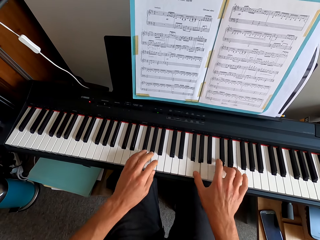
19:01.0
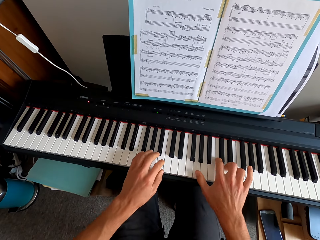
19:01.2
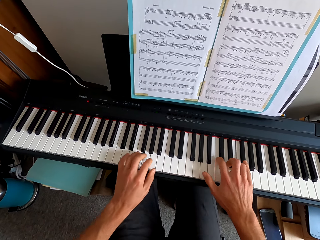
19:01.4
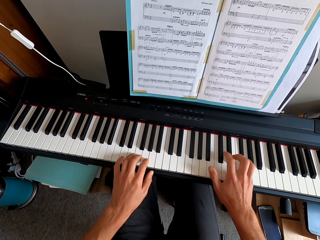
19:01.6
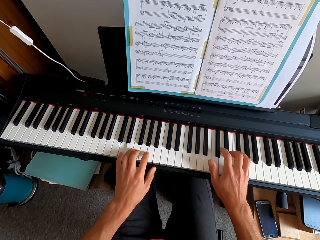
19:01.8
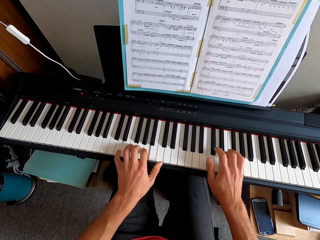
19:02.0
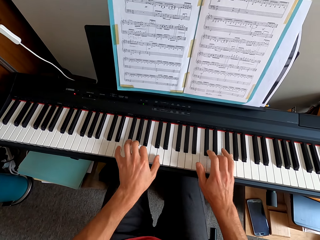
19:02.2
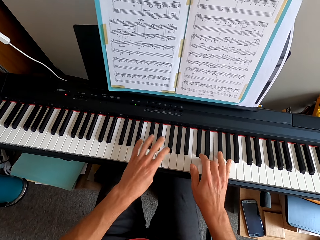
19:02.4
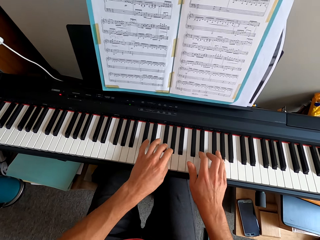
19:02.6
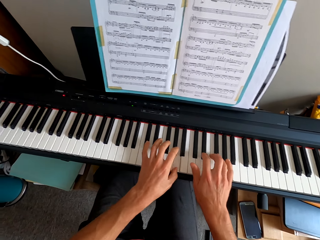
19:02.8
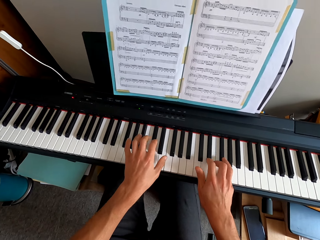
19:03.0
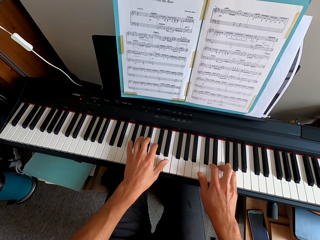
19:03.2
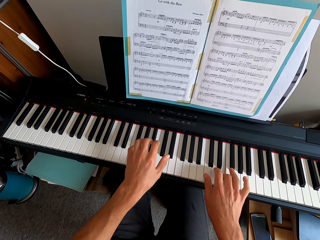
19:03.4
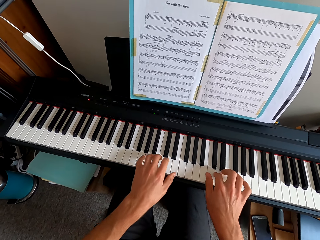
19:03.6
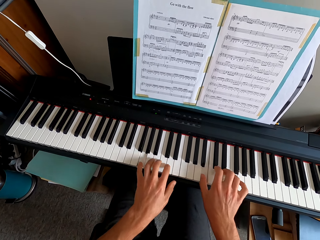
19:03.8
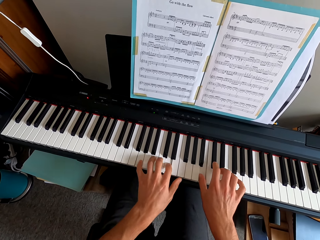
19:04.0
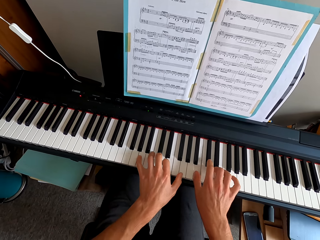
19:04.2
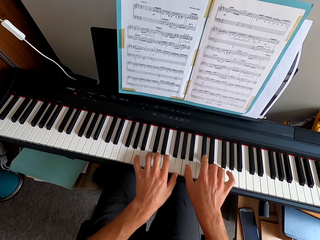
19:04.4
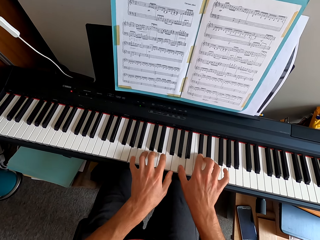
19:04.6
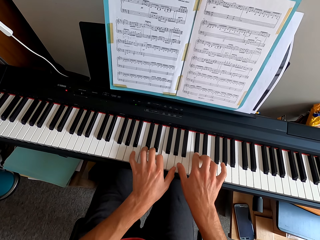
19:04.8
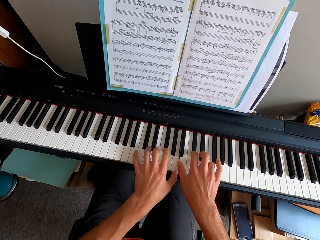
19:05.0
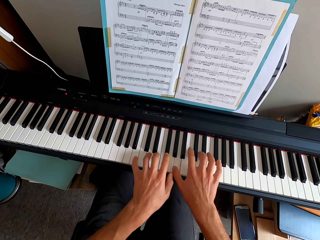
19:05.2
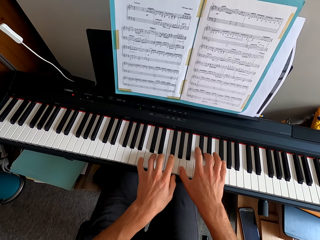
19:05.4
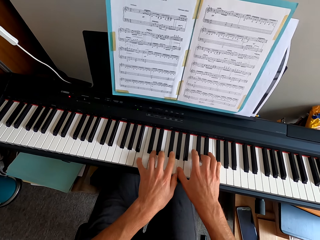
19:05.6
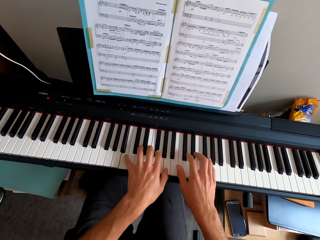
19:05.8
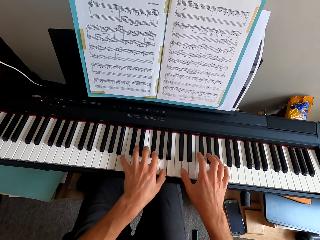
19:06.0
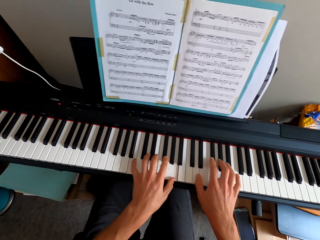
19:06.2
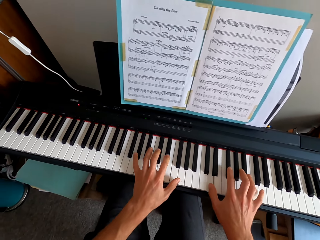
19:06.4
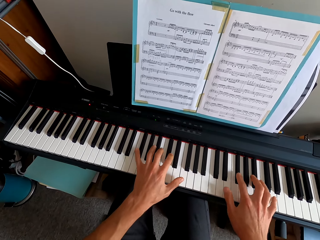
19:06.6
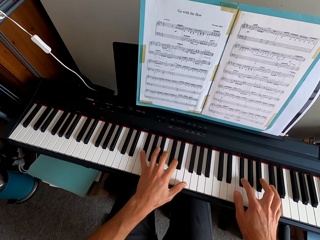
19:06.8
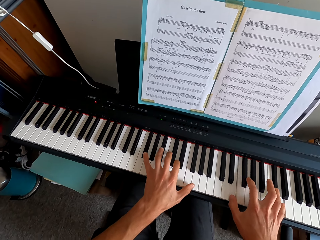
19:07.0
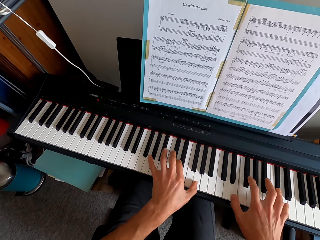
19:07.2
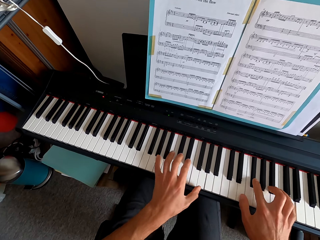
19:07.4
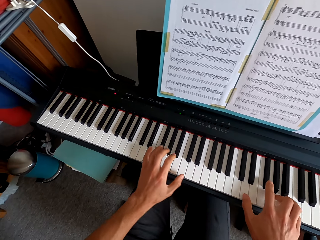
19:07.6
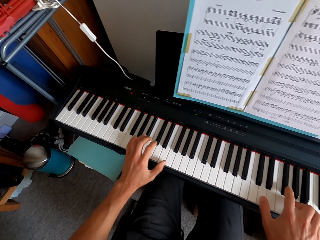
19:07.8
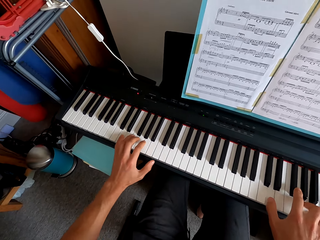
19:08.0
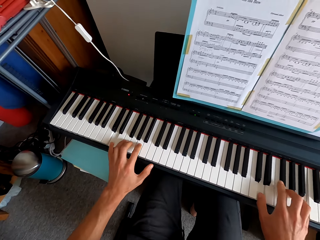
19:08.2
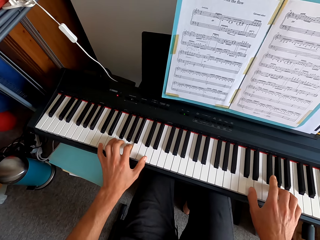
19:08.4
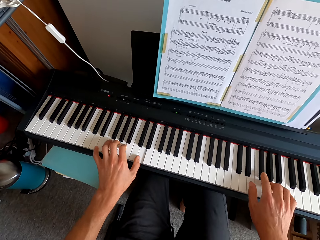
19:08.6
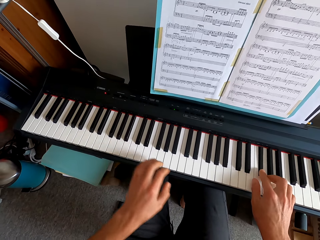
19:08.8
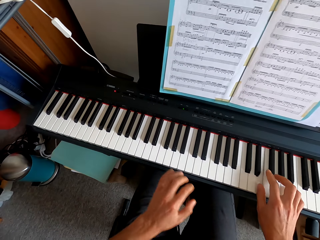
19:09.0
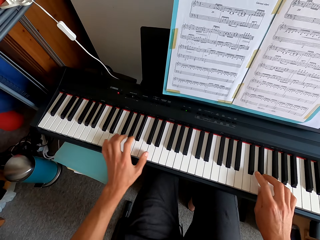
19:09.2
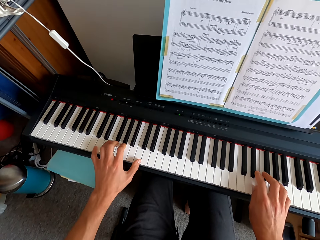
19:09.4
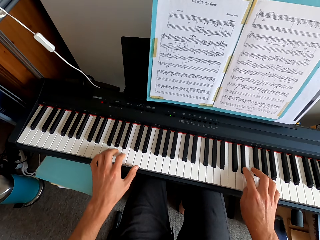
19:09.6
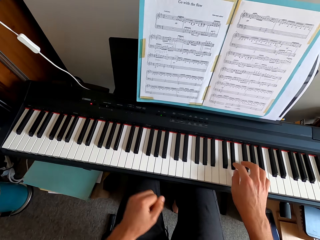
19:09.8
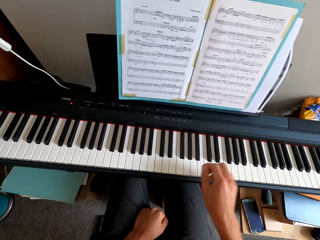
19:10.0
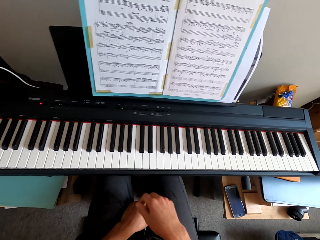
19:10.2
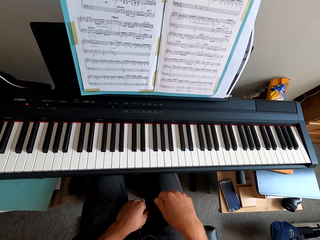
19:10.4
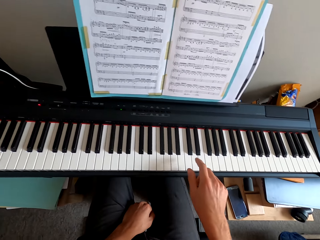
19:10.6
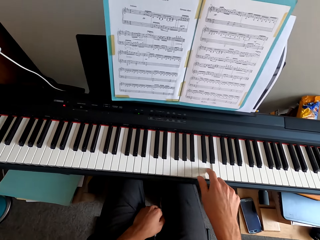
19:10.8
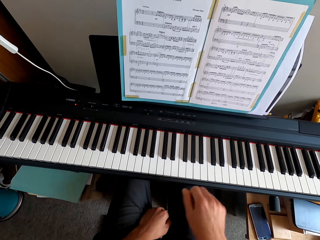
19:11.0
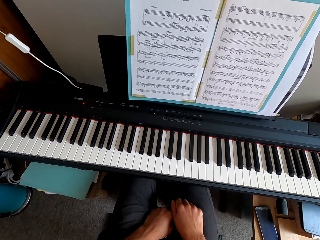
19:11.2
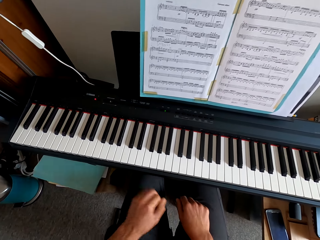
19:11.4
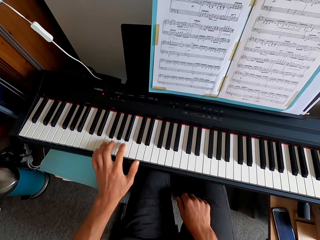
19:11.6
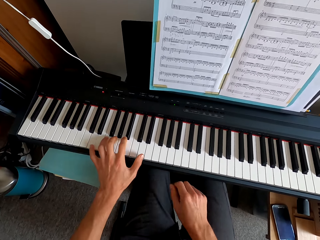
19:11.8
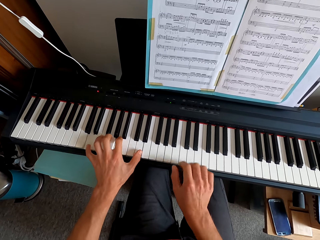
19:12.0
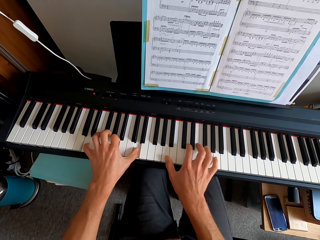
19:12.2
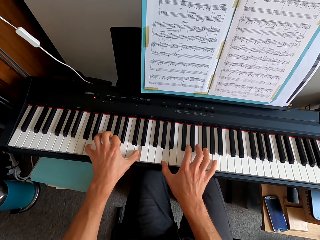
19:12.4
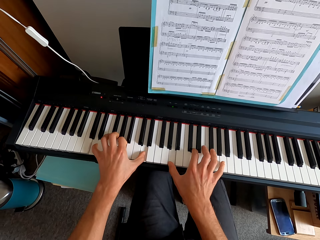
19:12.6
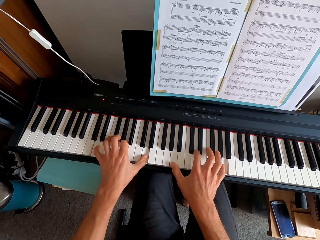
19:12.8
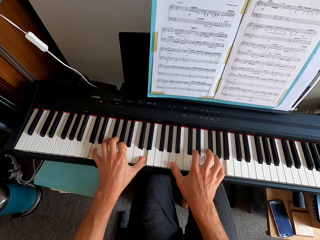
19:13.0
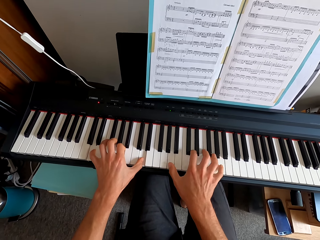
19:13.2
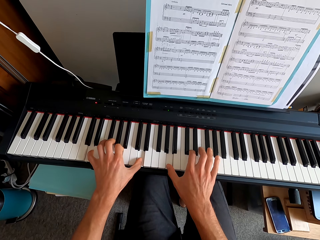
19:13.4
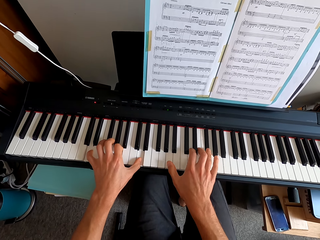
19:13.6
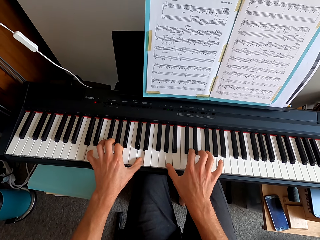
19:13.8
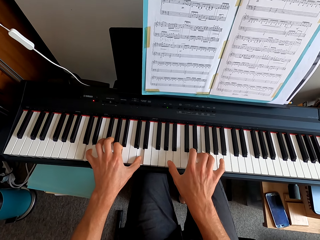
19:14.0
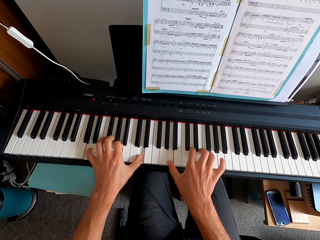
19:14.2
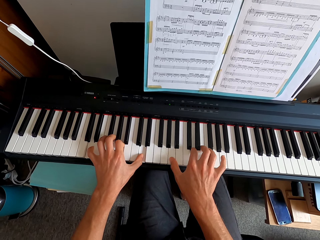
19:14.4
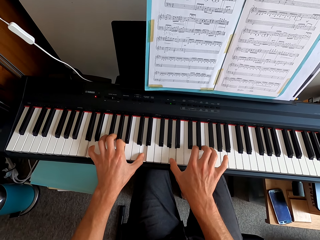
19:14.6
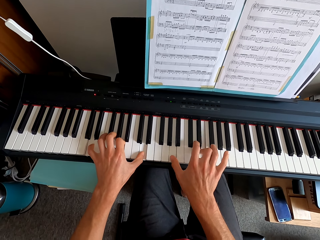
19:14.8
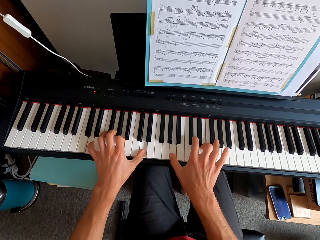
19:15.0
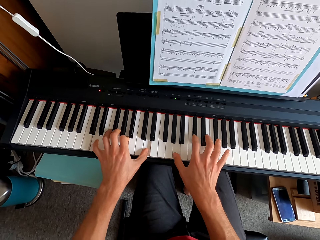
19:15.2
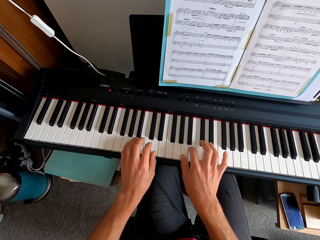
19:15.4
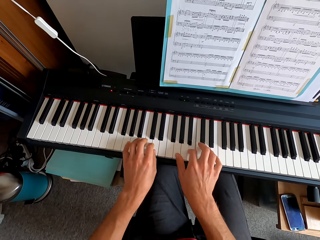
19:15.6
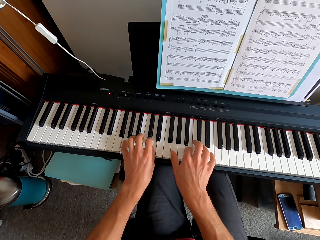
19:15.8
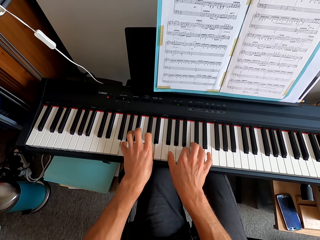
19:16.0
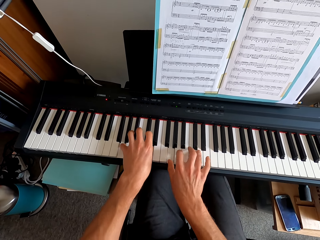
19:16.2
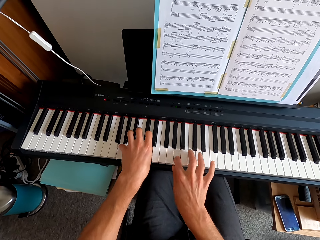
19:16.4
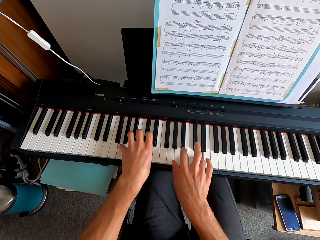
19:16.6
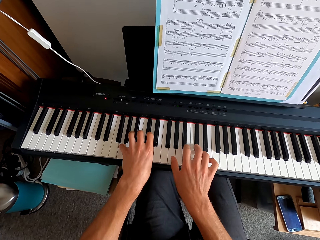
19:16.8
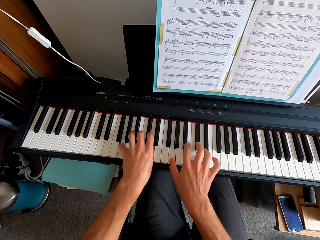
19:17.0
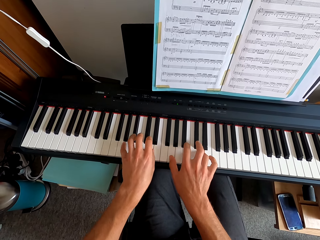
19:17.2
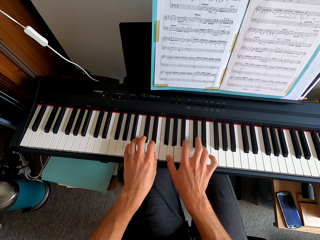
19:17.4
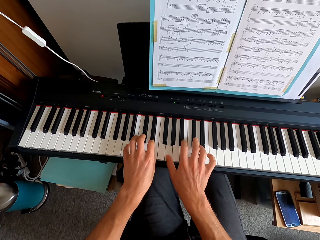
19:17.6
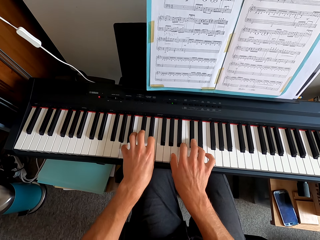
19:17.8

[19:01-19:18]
The camera wearer pulls his hand off the keyboard. He plays the keyboard with both hands. He pulls his hands off the keyboard. He plays the keyboard. He pulls his hand off the keyboard. He plays the keyboard. He plays the keyboard with both hands.

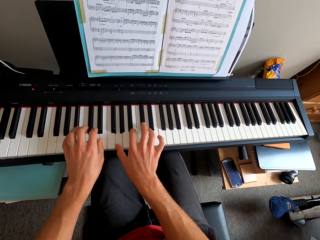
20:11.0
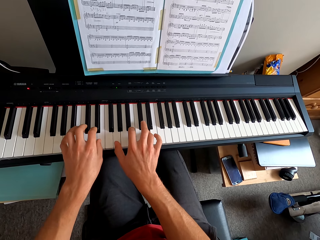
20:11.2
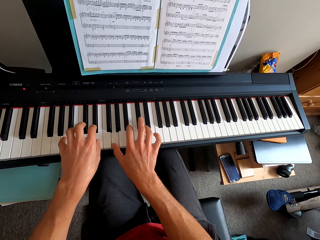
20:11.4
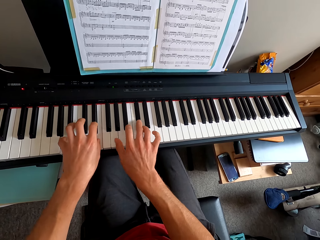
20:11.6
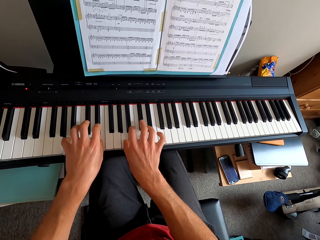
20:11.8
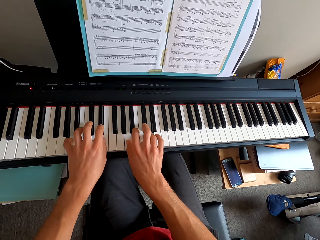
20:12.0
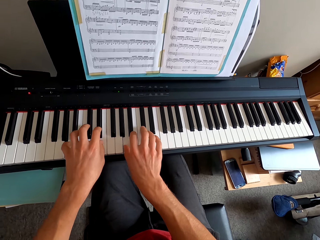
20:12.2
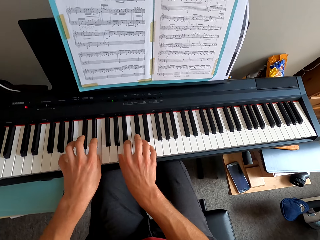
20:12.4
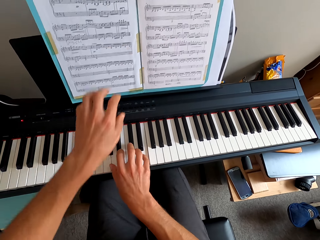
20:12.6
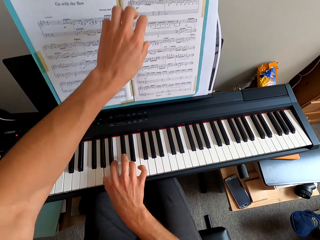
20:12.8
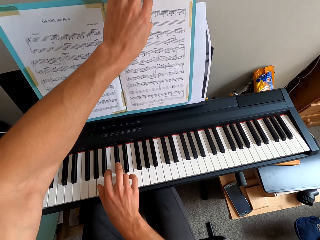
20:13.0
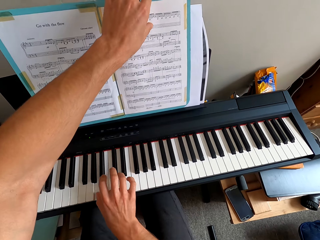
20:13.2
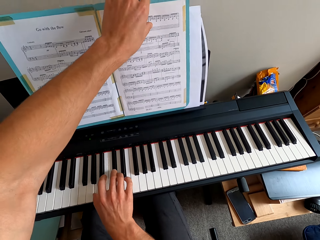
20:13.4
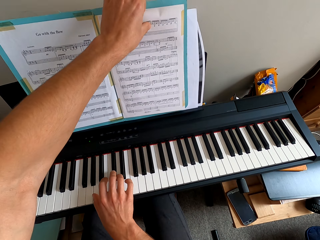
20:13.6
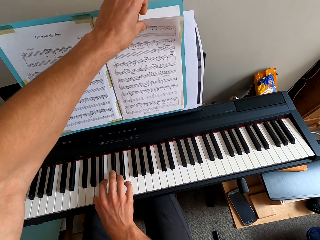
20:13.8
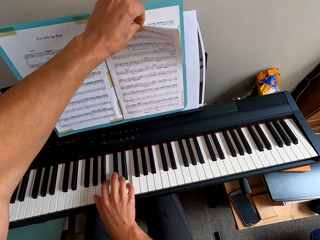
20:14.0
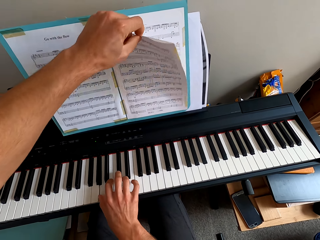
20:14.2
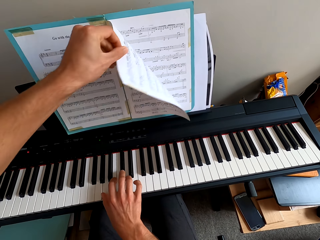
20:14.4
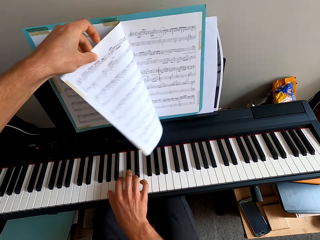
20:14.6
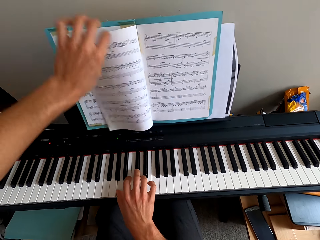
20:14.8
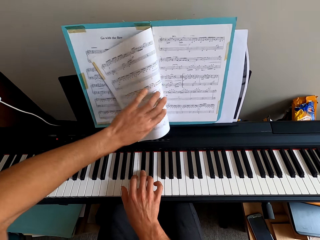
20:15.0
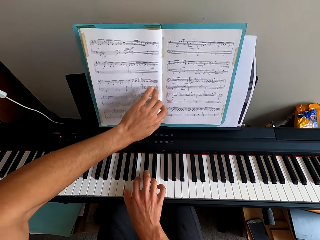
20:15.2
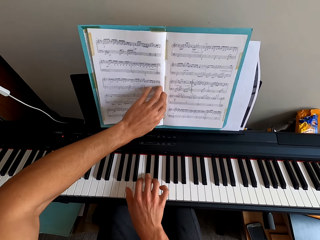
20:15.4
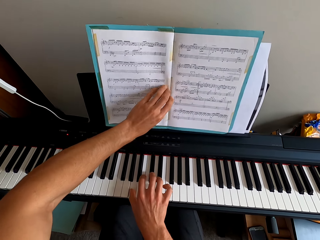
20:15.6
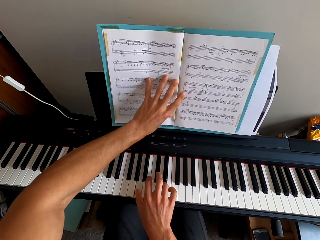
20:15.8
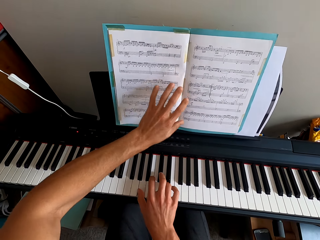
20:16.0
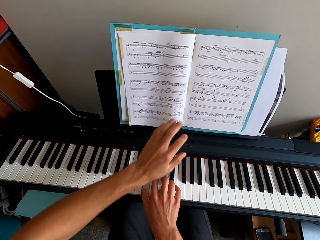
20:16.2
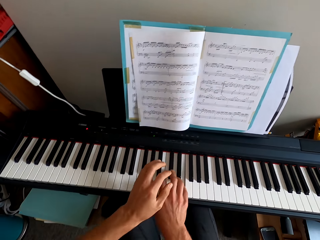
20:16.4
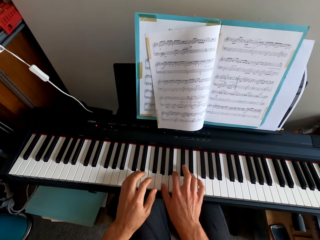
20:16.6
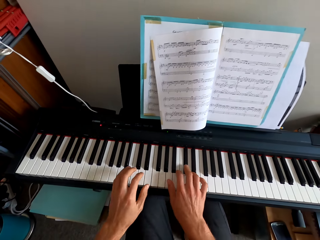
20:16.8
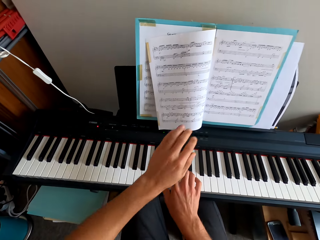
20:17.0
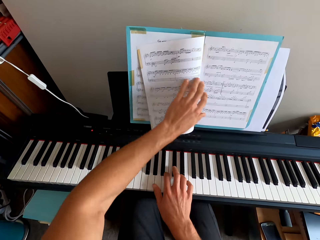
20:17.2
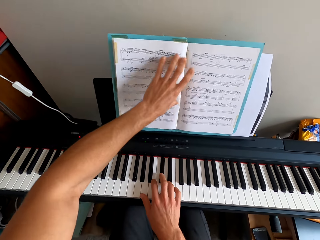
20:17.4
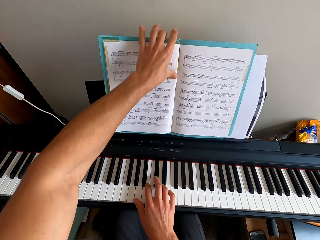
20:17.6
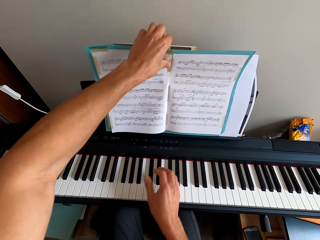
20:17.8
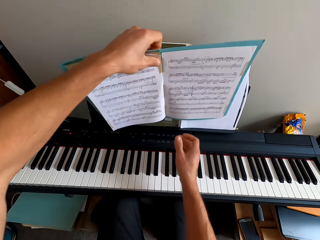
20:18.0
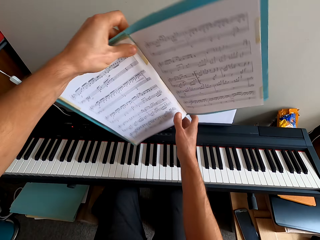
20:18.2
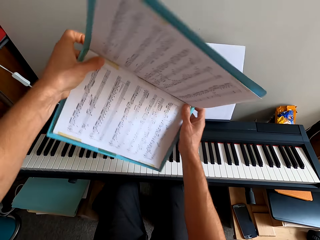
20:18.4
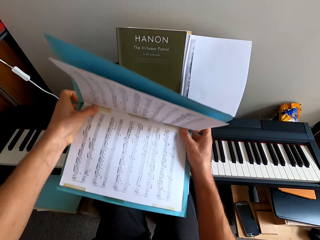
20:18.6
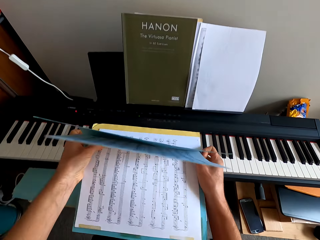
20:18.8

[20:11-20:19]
The camera wearer pulls his hand off the keyboard. He plays the keyboard. He holds a page. He is opening the next page. He holds the page. He pulls his hand off the page. He plays the keyboard with both hands. He pulls his hand off the keyboard. He holds the page. He pulls his hand off the keyboard. He picks up a booklet. He holds the booklet with both hands.
